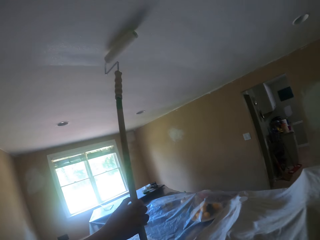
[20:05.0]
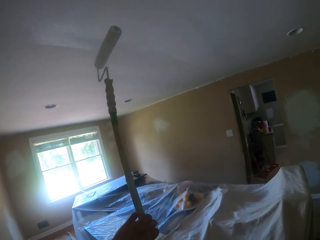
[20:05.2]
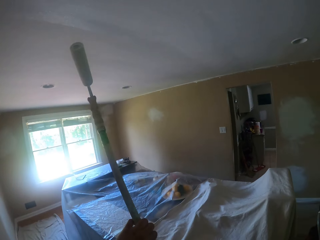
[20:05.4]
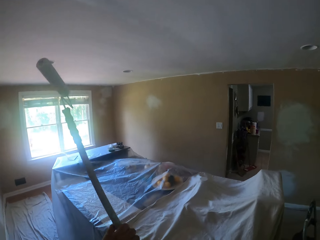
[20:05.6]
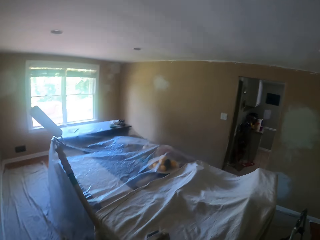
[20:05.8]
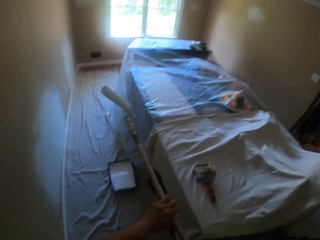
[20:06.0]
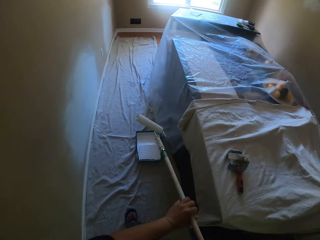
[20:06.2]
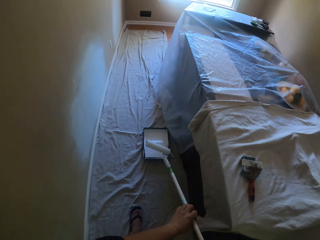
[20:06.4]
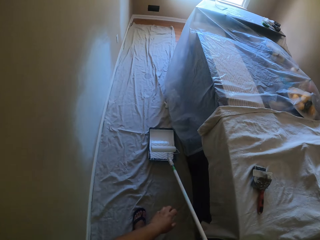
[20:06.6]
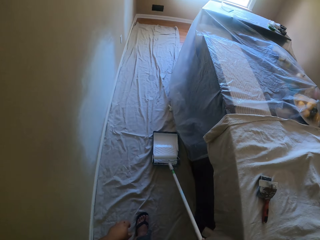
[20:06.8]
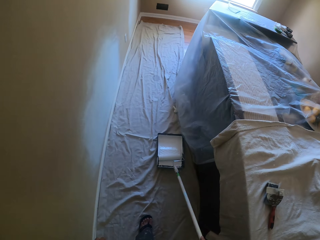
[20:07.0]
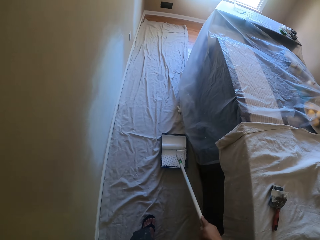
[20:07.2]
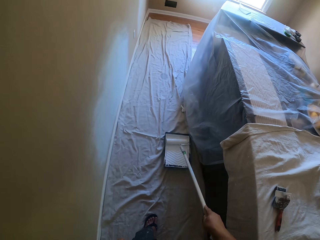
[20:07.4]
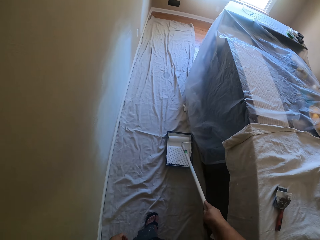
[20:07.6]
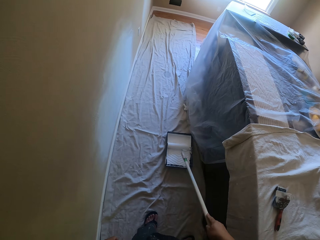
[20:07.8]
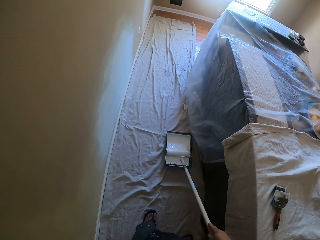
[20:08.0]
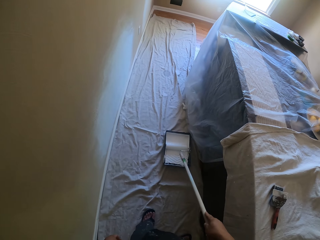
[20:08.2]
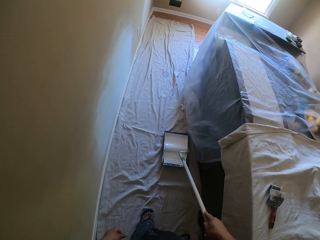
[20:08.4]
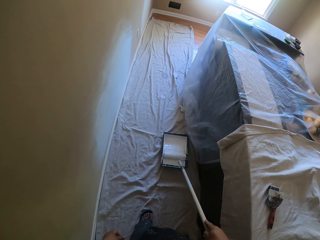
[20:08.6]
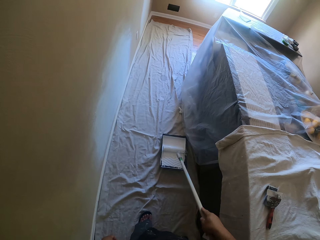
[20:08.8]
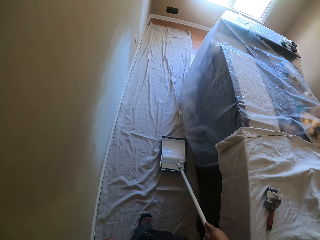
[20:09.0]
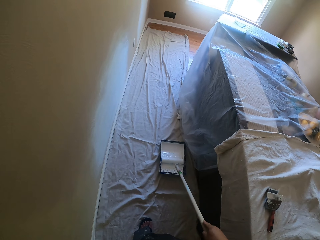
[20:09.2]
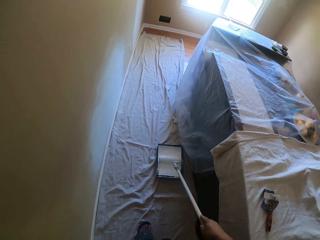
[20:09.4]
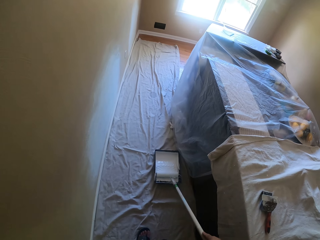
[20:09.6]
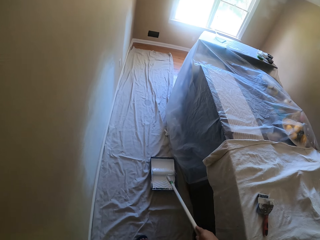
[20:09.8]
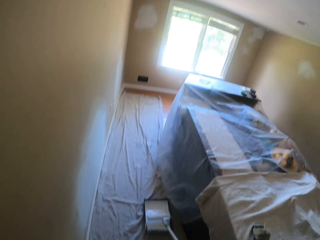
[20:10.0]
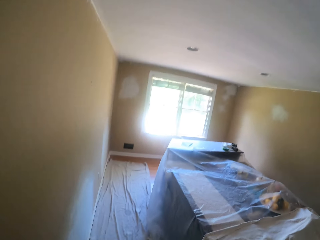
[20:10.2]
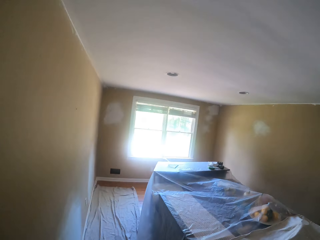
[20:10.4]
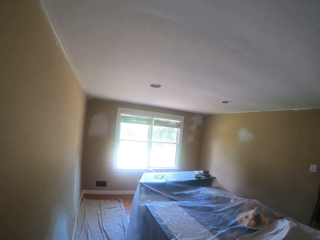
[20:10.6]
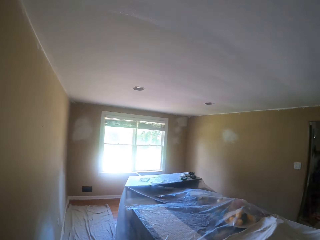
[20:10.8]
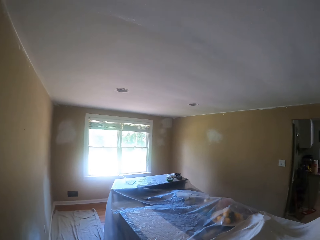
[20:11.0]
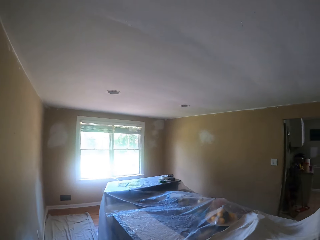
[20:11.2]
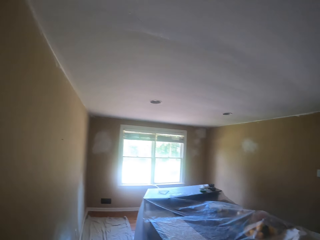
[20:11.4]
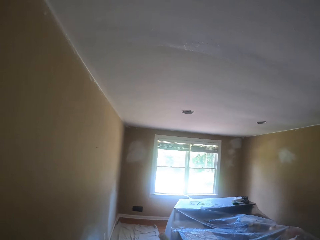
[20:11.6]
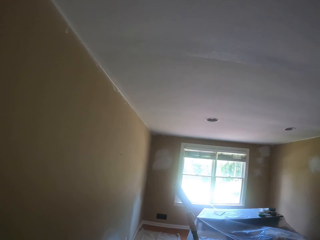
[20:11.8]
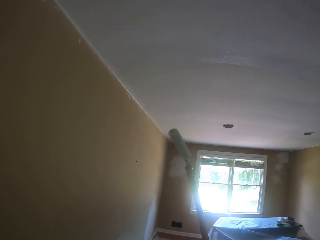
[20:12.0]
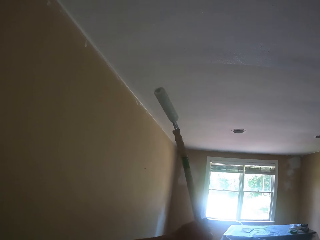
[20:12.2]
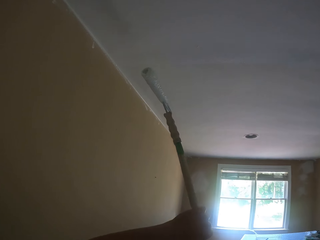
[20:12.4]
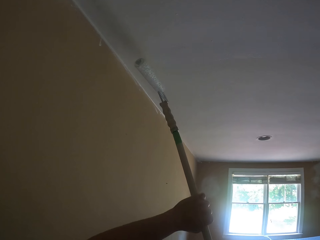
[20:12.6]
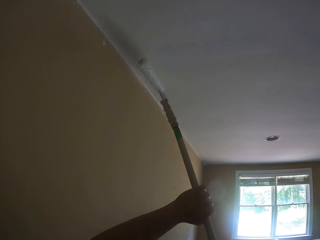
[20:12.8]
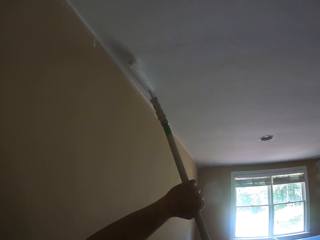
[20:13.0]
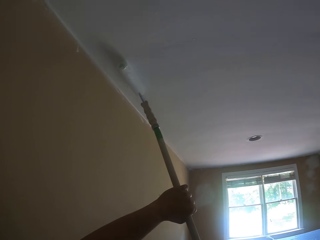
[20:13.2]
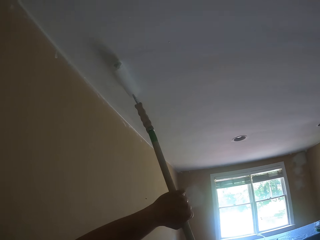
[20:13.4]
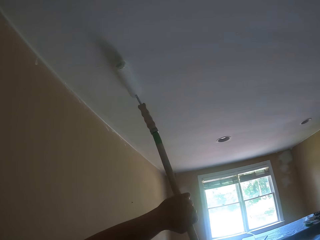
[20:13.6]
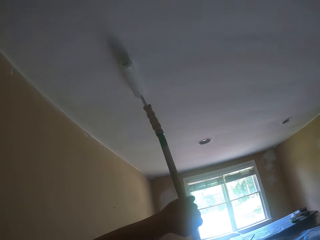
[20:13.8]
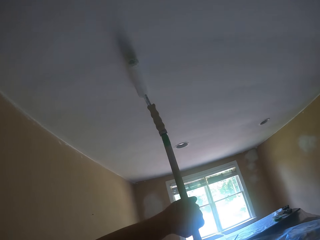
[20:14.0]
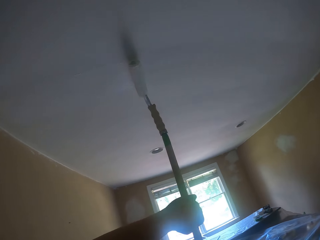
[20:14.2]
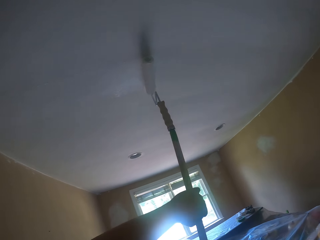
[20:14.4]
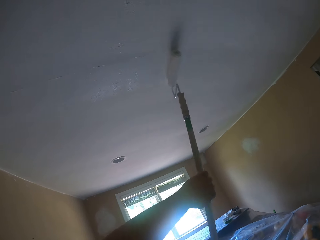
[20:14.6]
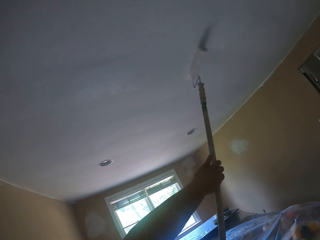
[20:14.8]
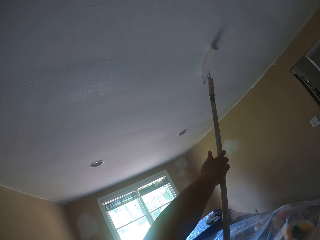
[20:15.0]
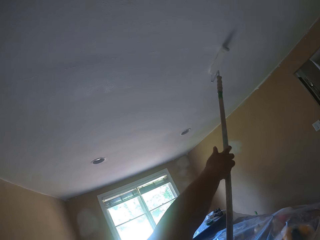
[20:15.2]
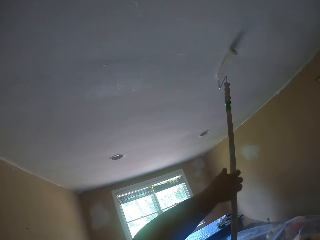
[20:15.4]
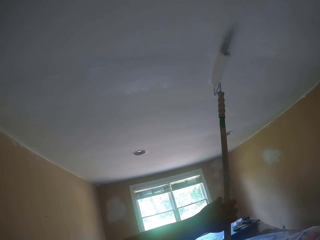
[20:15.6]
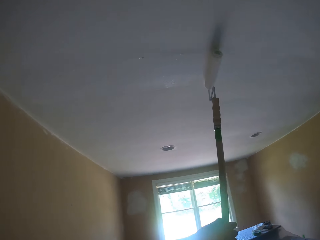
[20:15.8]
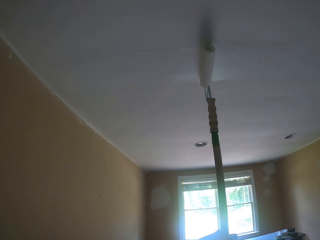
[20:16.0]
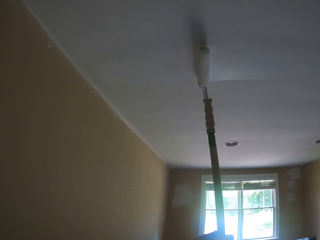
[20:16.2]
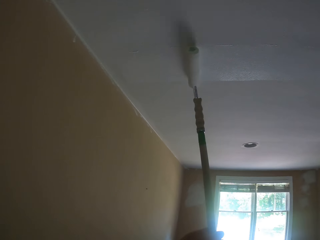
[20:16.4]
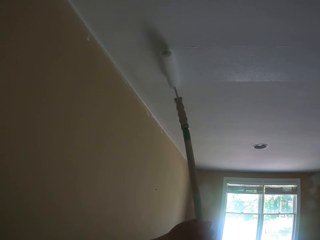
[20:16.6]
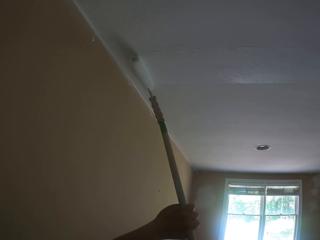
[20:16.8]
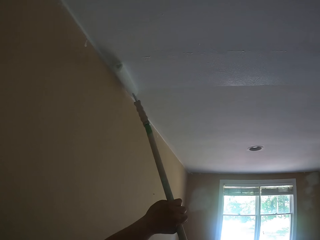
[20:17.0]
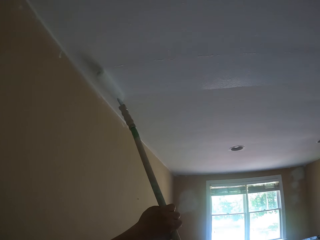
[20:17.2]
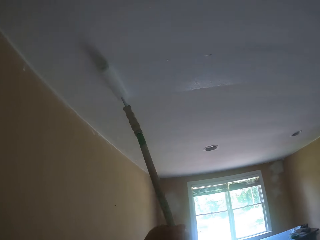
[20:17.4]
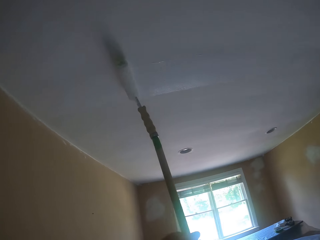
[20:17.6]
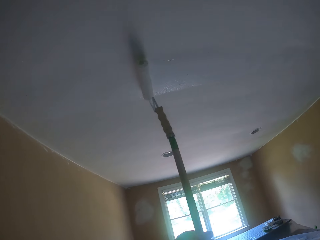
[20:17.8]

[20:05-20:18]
The camera wearer lets go of the paint roller with the left hand. They roll the paint roller on the tray with paint. They take paint from the paint bucket with the paint roller. They look at the ceiling of the house. They paint the ceiling with the paint roller.

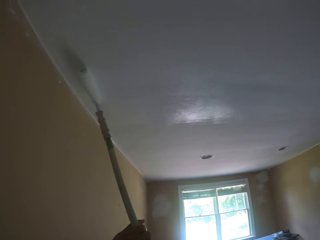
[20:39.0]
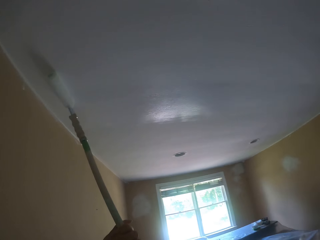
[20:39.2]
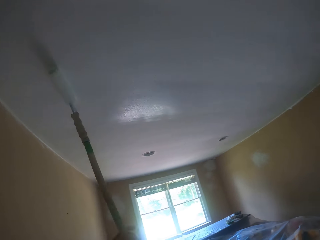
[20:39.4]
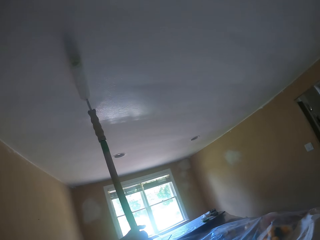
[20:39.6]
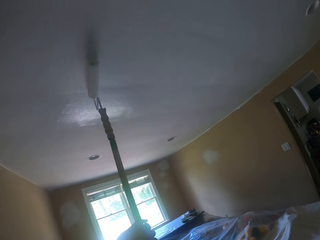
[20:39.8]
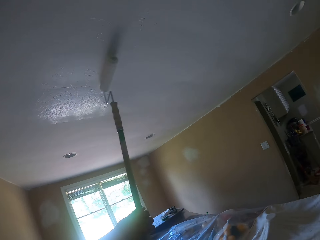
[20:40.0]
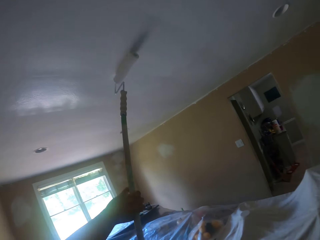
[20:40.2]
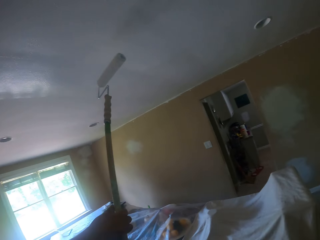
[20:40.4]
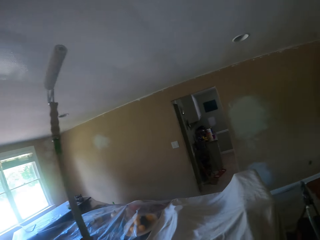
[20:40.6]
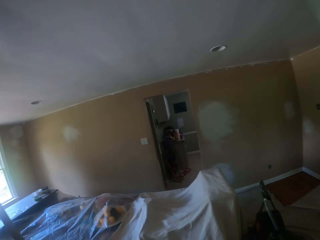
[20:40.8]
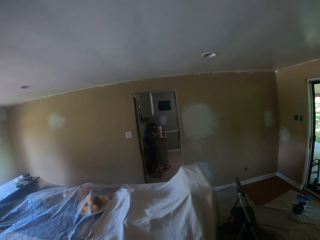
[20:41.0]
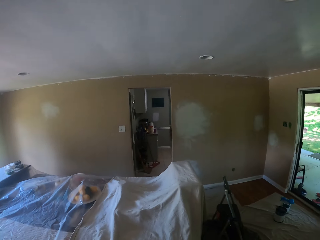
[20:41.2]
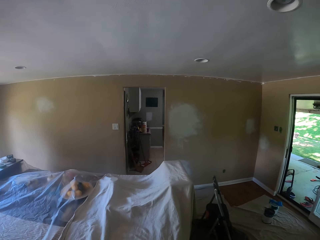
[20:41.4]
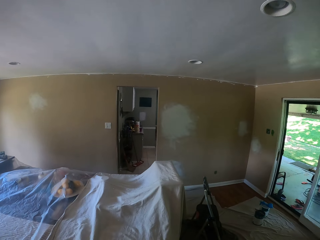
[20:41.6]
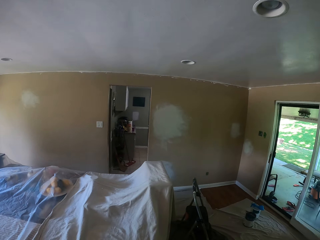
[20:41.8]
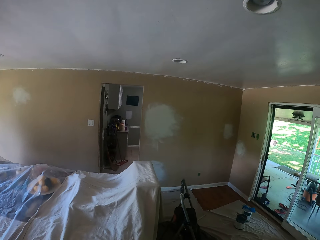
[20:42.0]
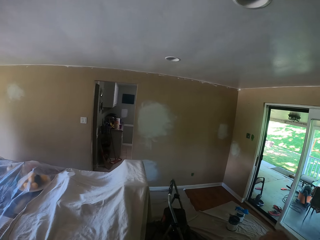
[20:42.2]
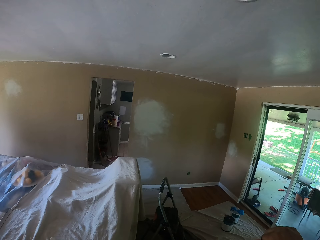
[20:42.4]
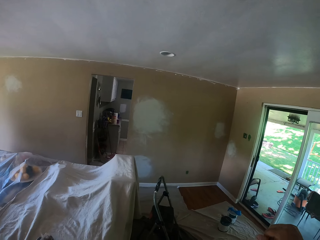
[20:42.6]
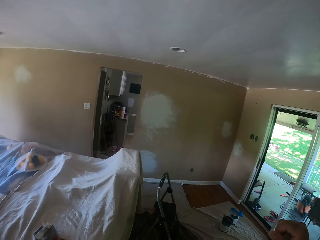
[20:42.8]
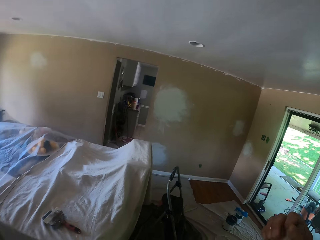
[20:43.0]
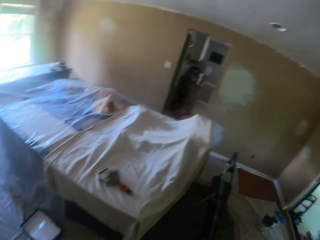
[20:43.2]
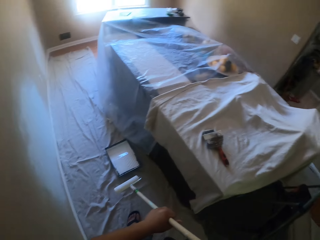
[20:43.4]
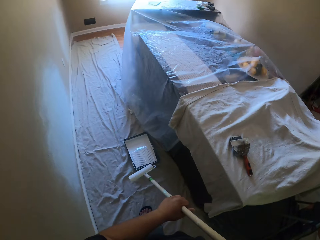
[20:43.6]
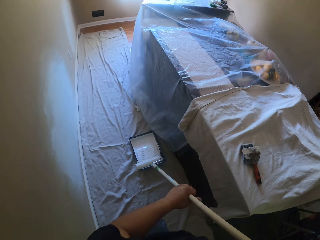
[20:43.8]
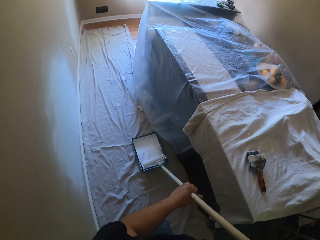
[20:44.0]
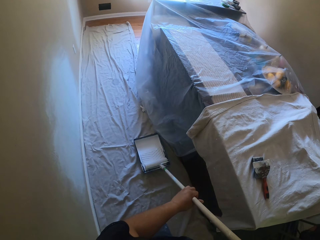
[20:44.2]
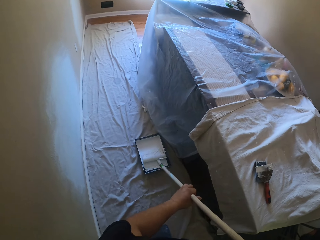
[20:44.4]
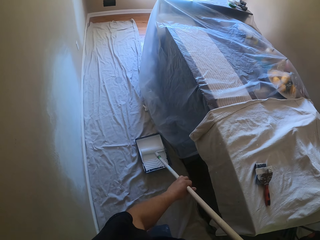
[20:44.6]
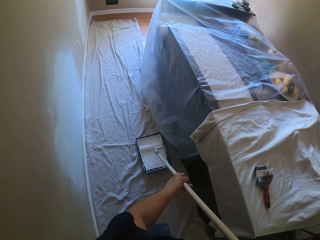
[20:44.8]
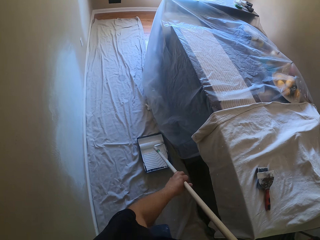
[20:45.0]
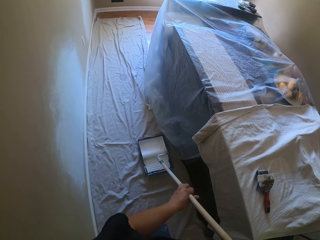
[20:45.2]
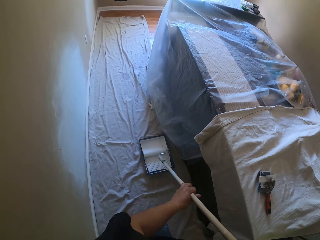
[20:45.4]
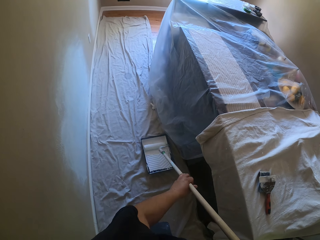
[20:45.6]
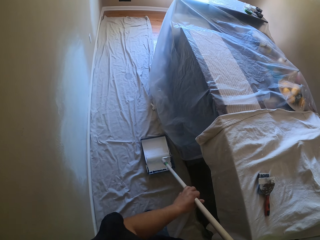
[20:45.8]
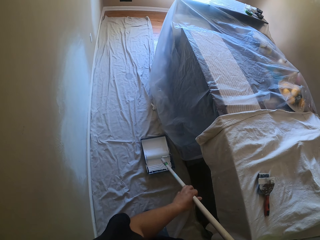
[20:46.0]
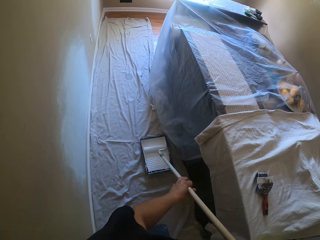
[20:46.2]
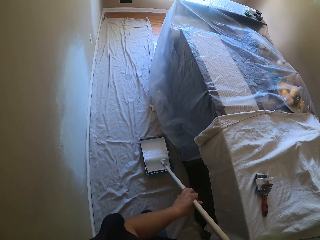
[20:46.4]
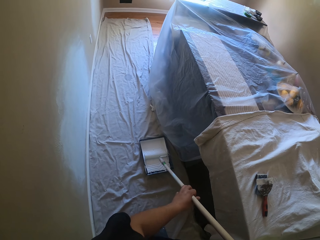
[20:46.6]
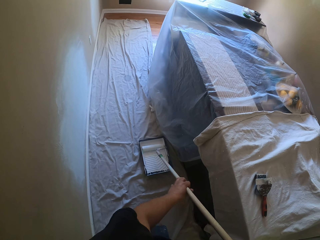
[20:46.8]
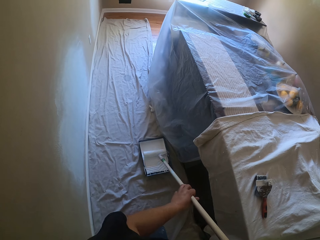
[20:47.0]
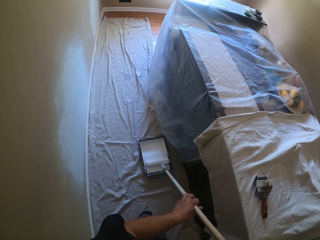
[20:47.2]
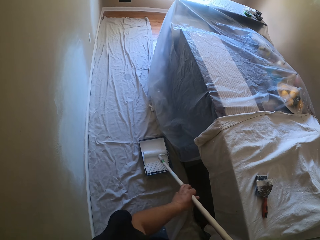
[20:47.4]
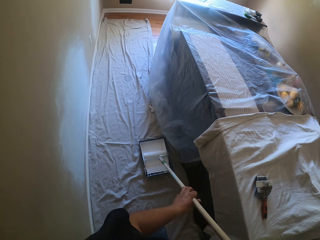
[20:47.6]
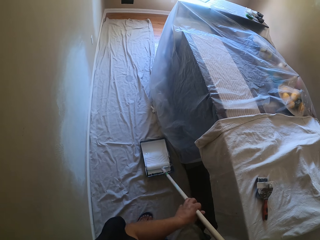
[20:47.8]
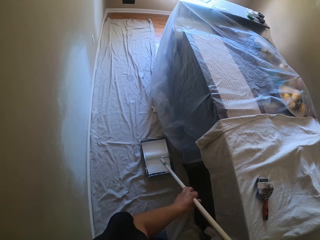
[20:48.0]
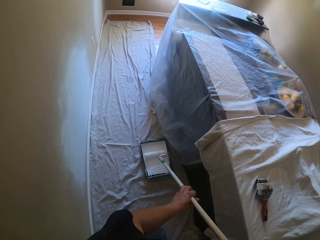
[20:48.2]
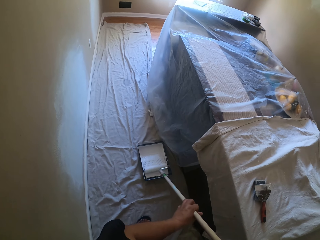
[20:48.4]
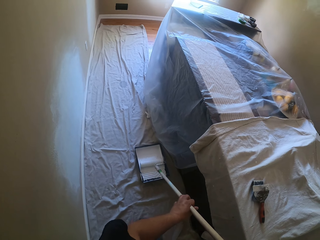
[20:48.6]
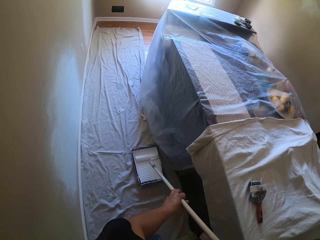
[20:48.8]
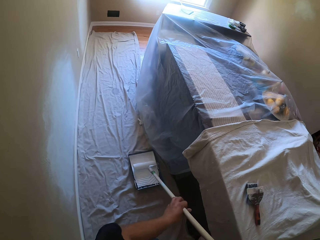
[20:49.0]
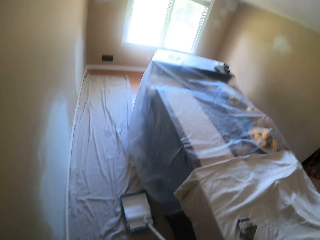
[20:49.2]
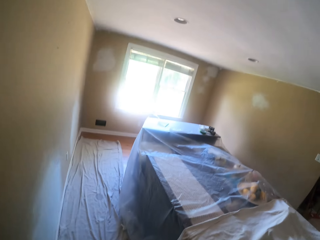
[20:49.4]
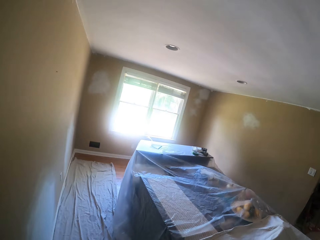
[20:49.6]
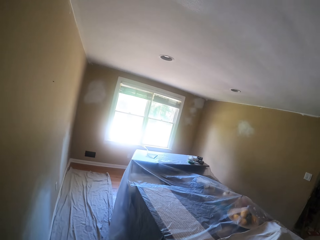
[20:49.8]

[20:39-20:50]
The camera wearer looks at the ceiling of the house. They roll the paint roller on the tray with paint. They take paint from the paint bucket with the paint roller.
